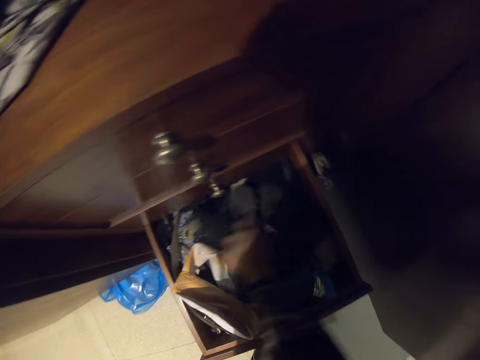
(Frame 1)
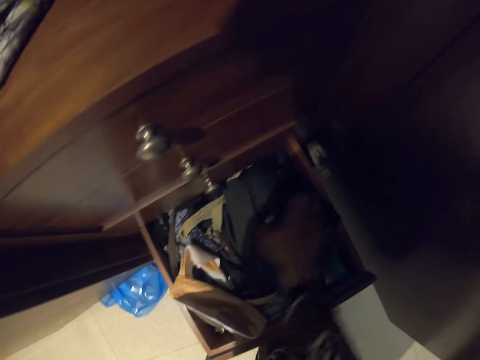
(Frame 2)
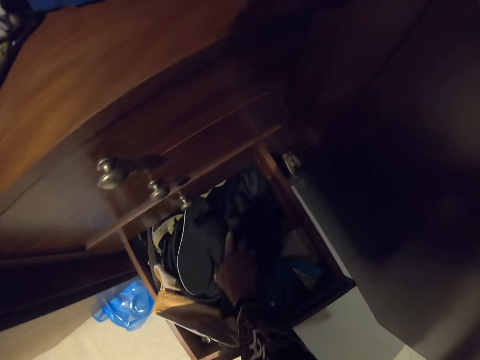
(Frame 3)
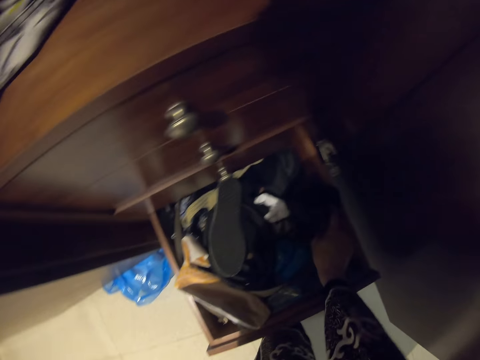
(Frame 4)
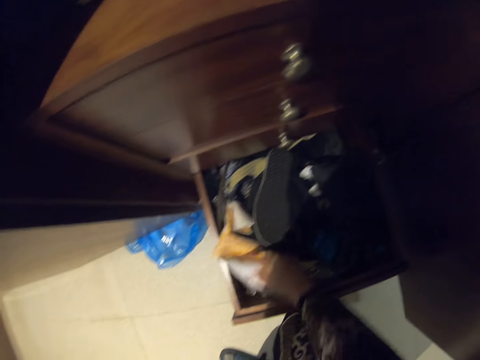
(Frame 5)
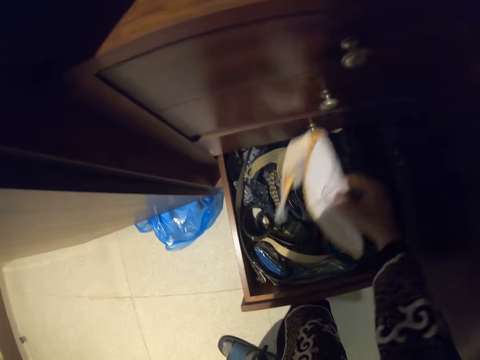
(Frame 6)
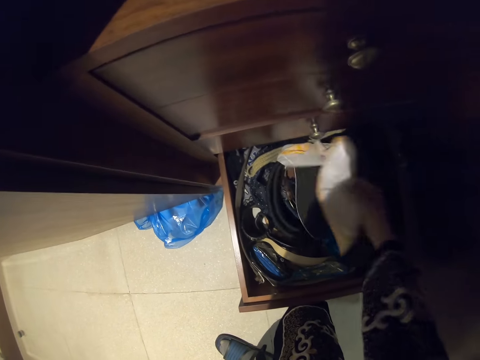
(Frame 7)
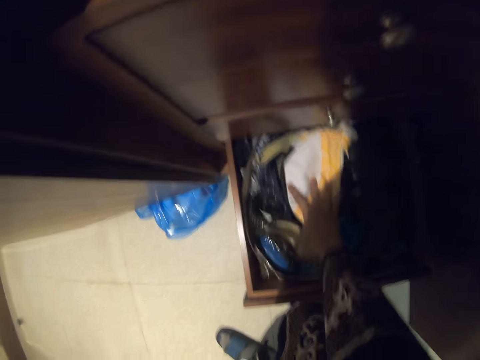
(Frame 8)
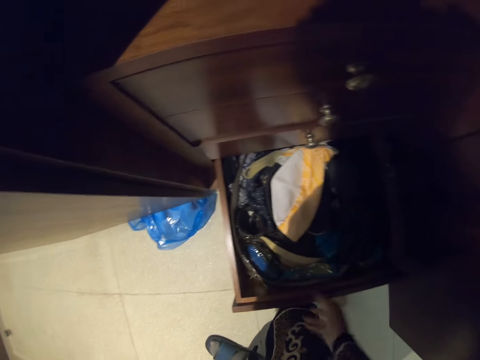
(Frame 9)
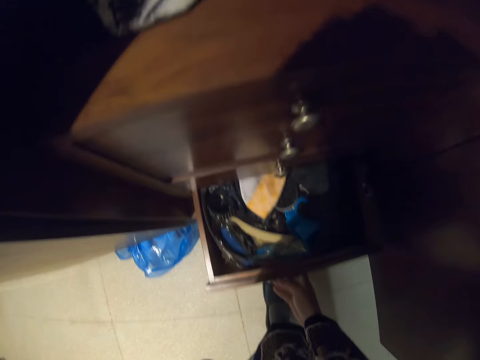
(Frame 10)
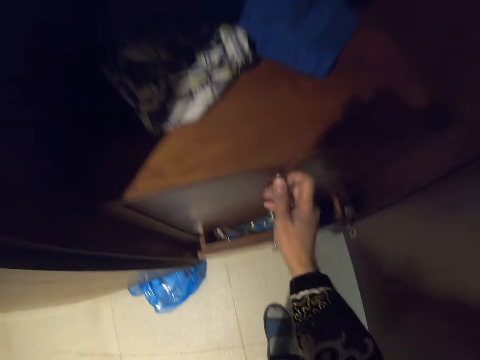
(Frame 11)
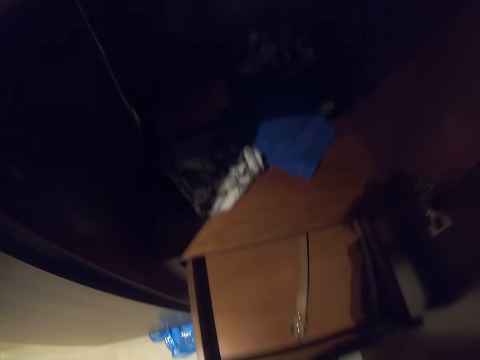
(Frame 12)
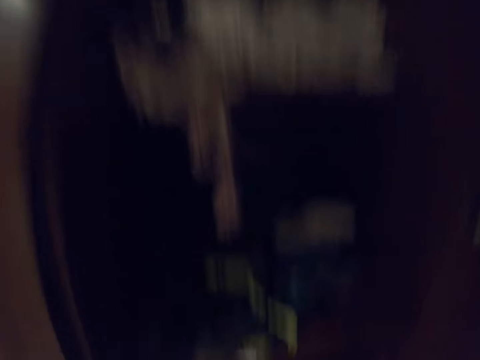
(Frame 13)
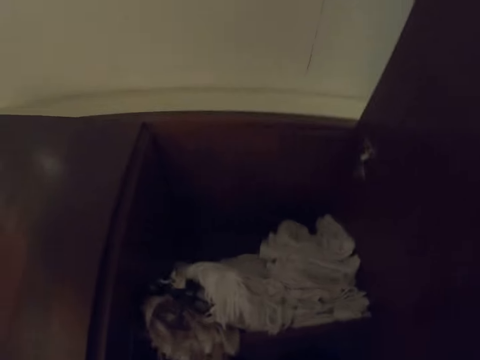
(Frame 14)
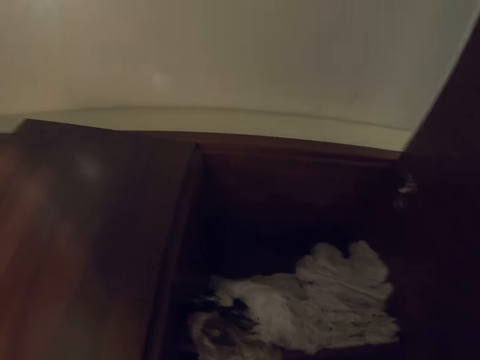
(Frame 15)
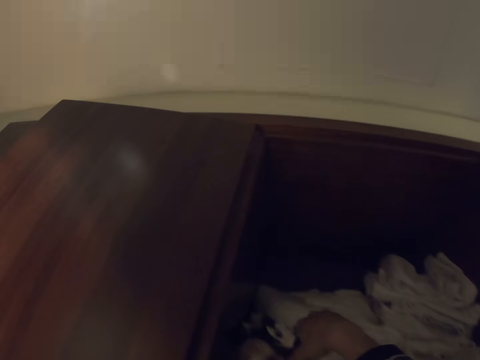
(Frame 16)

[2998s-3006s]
The camera wearer looks inside the drawer in the wardrobe. They close the drawer inside the wardrobe. They open another drawer in the wardrobe. They pick clothes. They look on top of the wardrobe.
